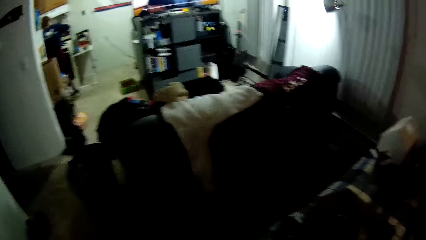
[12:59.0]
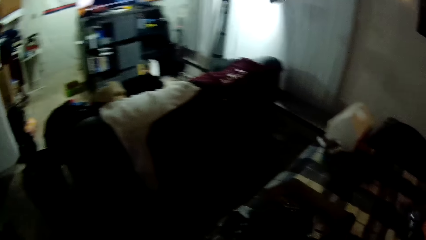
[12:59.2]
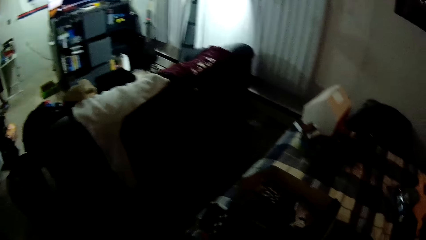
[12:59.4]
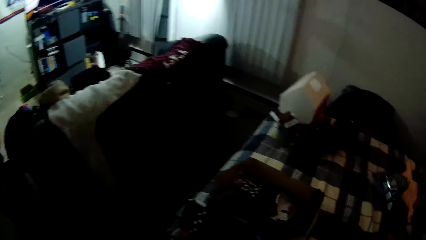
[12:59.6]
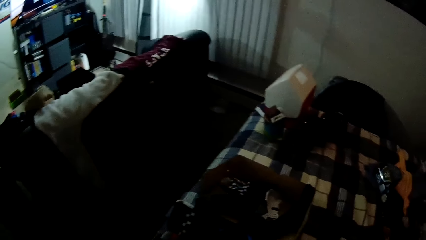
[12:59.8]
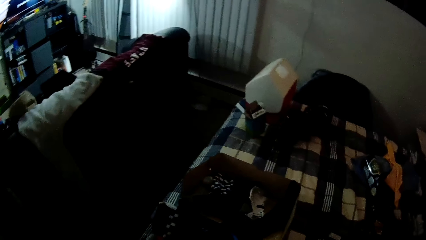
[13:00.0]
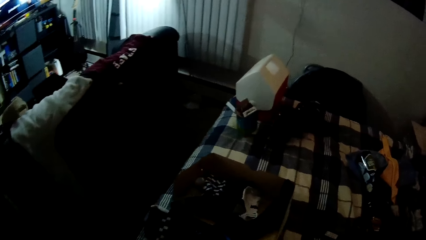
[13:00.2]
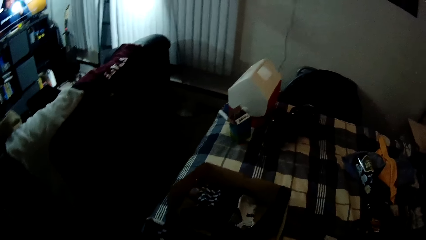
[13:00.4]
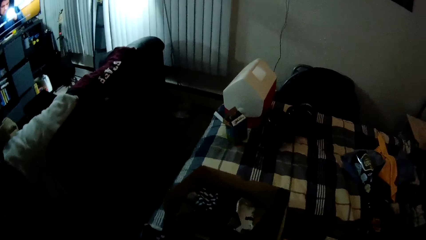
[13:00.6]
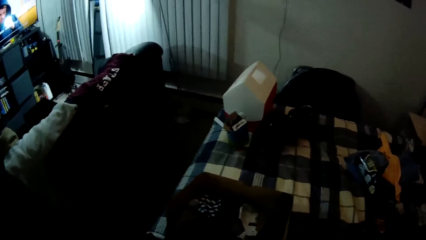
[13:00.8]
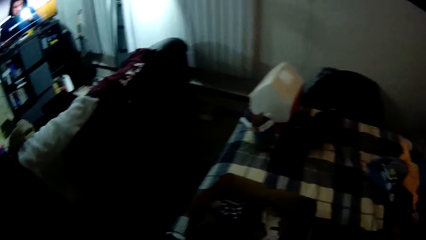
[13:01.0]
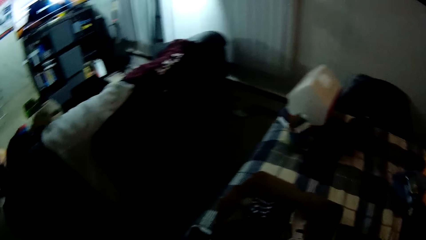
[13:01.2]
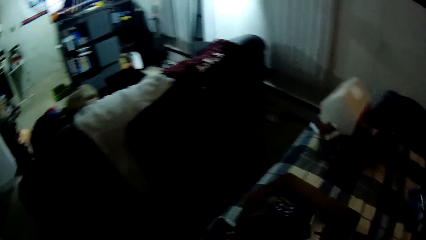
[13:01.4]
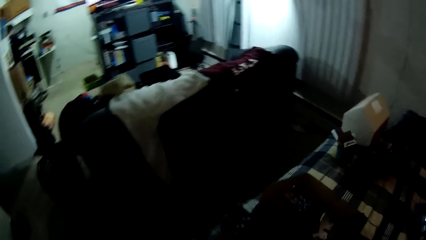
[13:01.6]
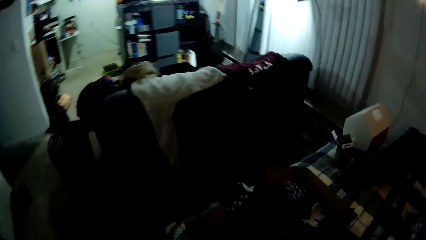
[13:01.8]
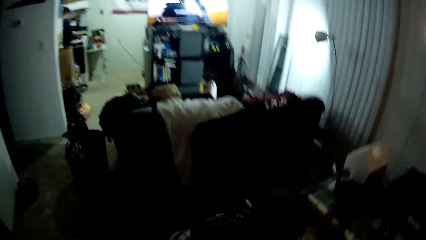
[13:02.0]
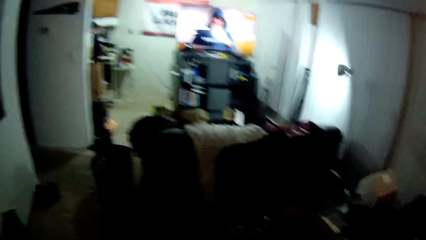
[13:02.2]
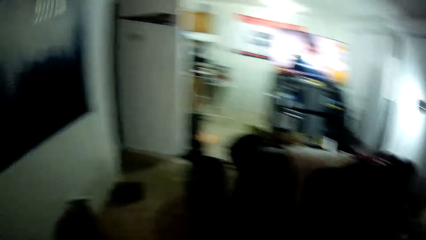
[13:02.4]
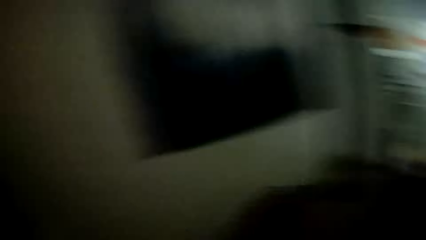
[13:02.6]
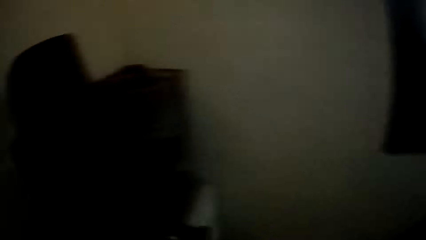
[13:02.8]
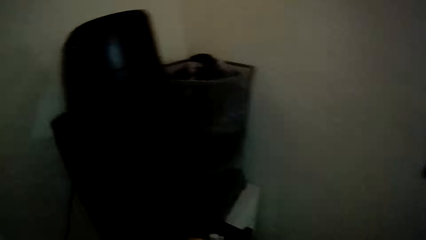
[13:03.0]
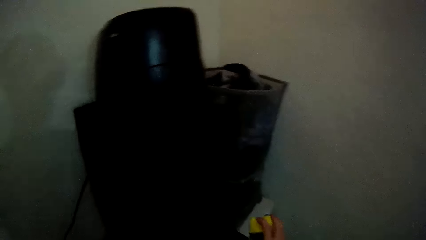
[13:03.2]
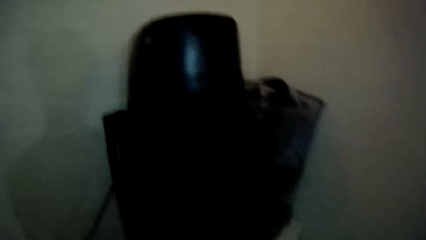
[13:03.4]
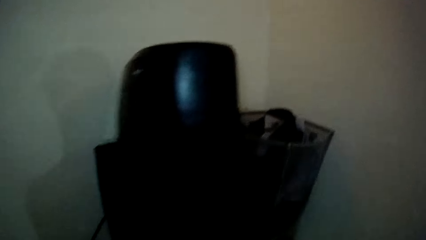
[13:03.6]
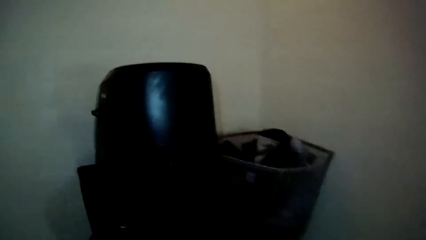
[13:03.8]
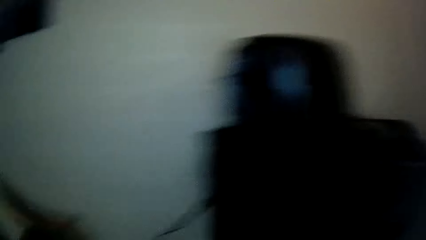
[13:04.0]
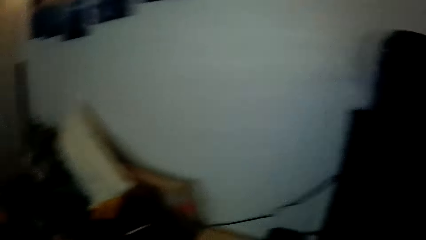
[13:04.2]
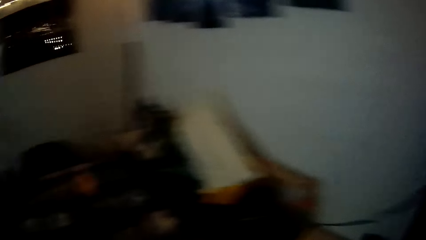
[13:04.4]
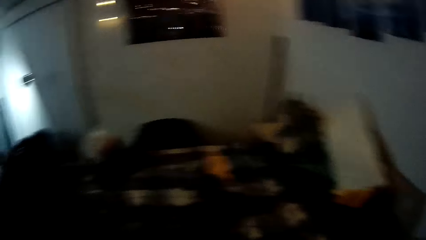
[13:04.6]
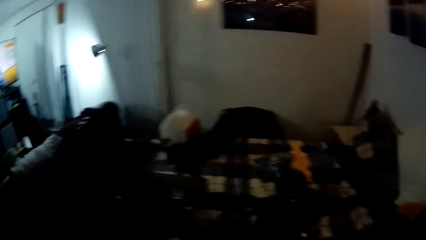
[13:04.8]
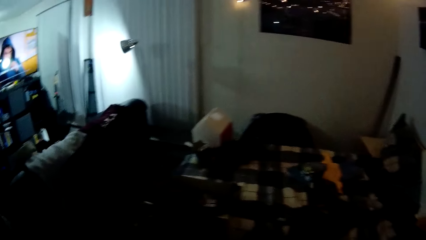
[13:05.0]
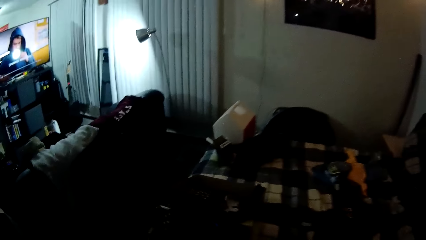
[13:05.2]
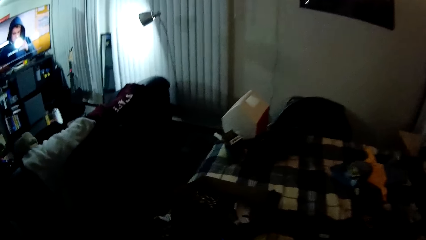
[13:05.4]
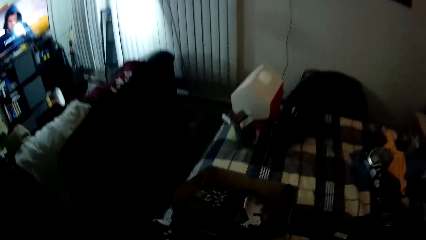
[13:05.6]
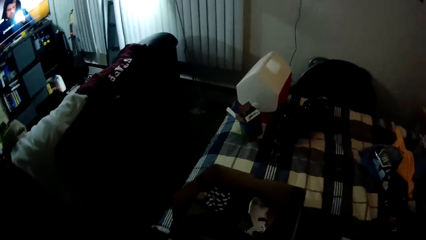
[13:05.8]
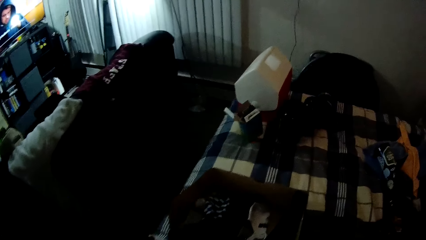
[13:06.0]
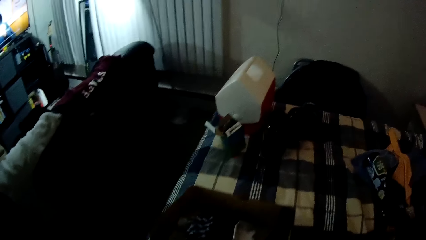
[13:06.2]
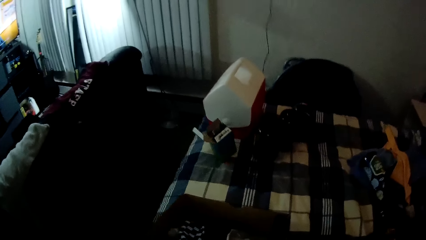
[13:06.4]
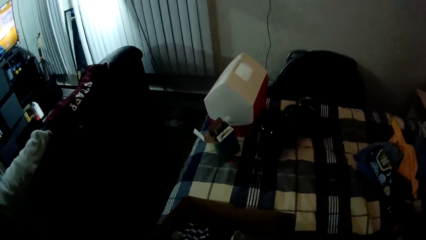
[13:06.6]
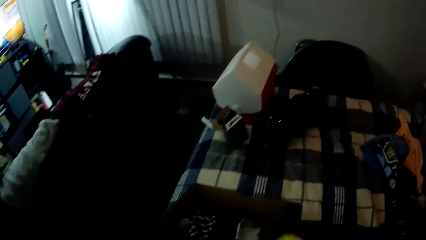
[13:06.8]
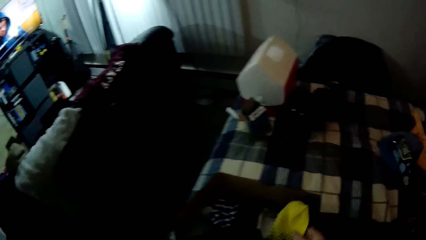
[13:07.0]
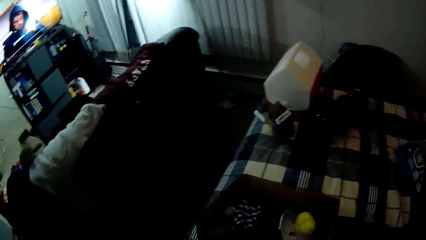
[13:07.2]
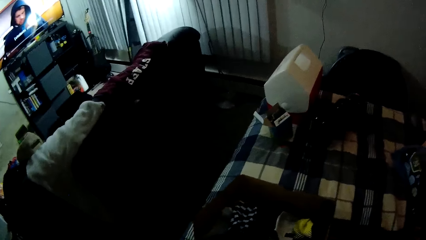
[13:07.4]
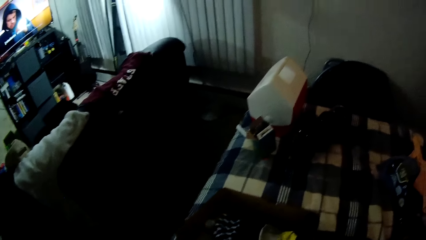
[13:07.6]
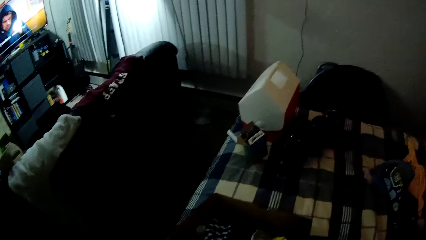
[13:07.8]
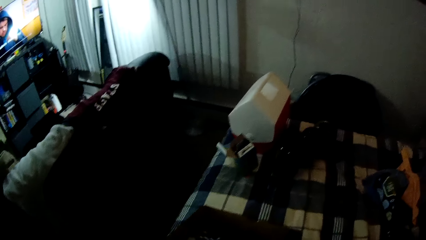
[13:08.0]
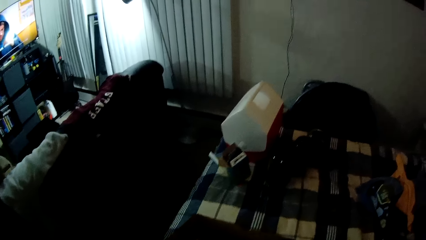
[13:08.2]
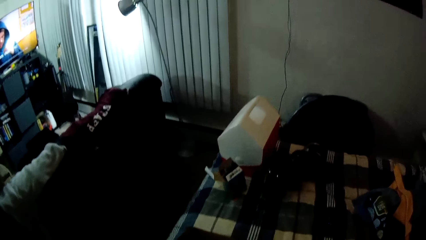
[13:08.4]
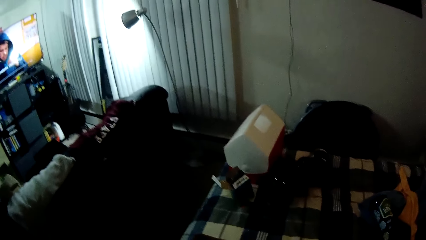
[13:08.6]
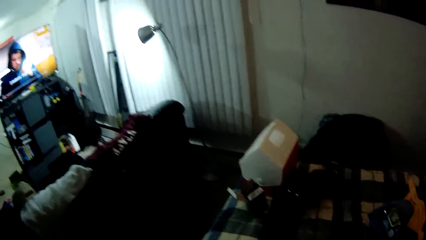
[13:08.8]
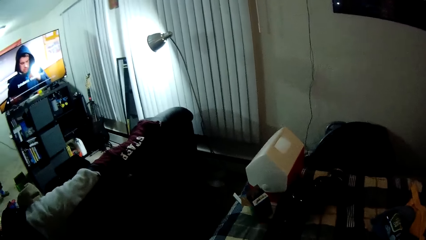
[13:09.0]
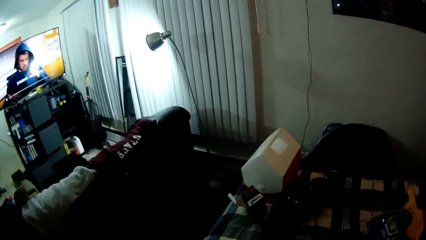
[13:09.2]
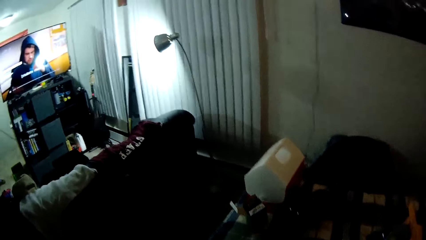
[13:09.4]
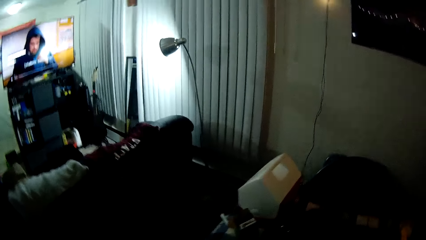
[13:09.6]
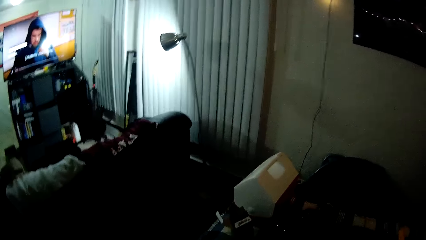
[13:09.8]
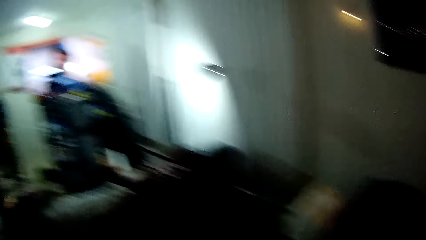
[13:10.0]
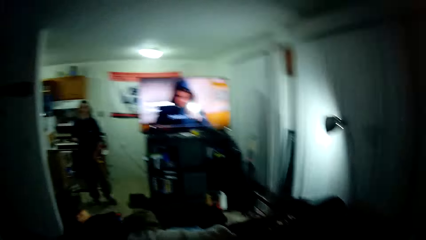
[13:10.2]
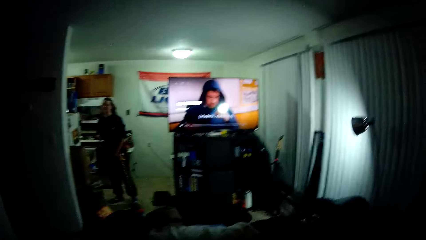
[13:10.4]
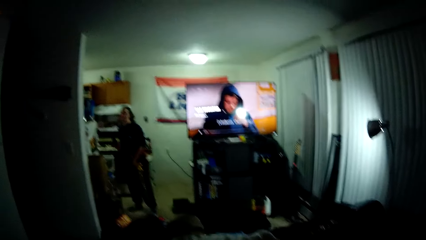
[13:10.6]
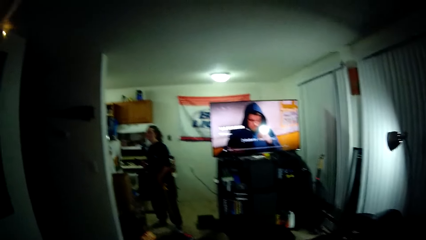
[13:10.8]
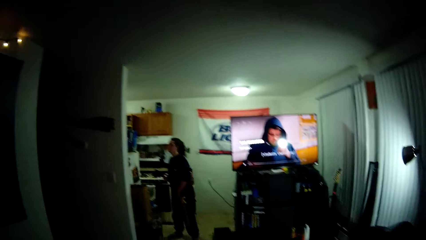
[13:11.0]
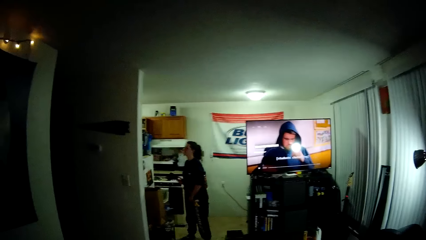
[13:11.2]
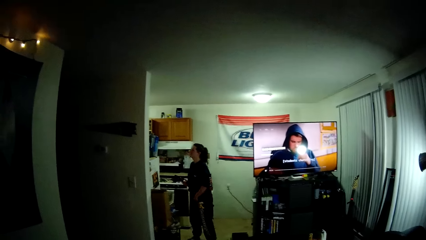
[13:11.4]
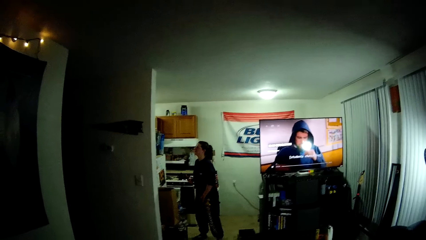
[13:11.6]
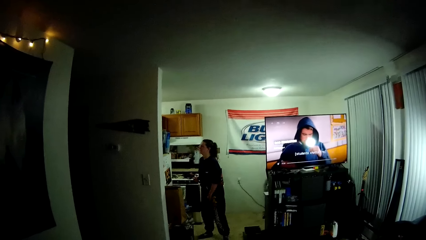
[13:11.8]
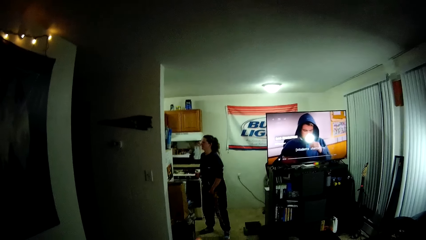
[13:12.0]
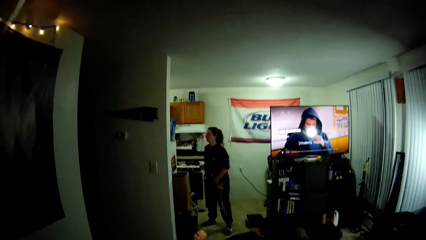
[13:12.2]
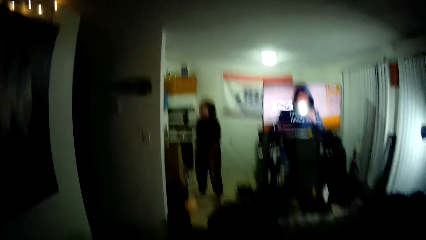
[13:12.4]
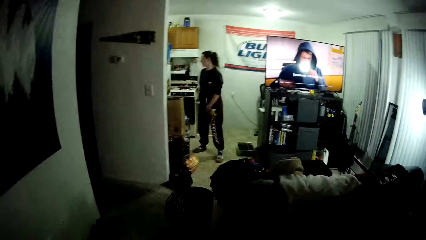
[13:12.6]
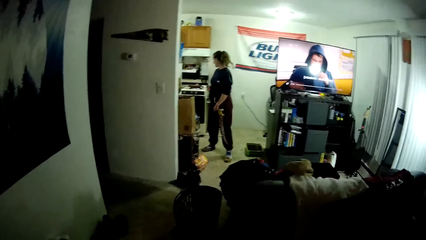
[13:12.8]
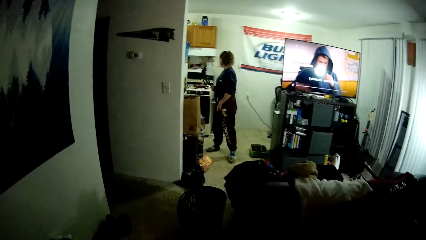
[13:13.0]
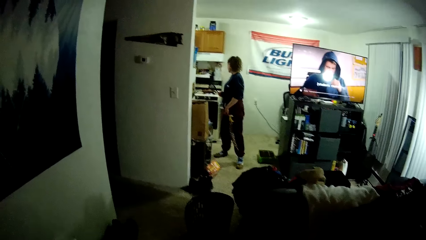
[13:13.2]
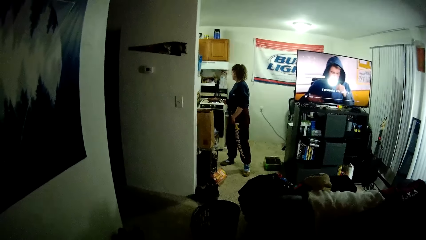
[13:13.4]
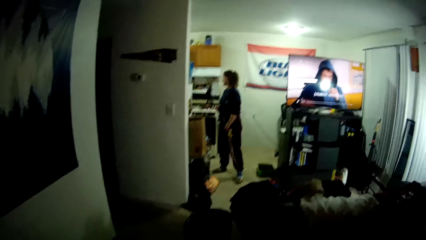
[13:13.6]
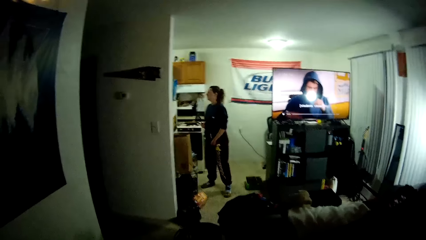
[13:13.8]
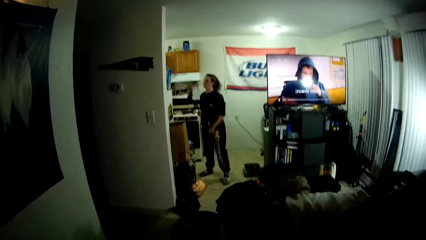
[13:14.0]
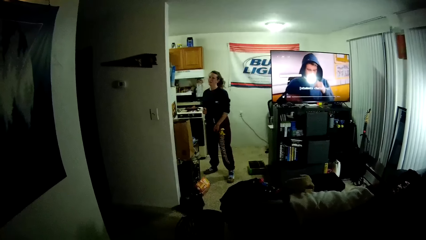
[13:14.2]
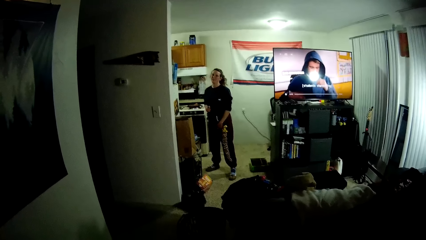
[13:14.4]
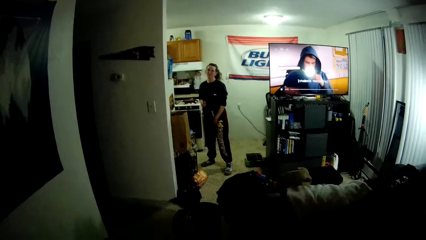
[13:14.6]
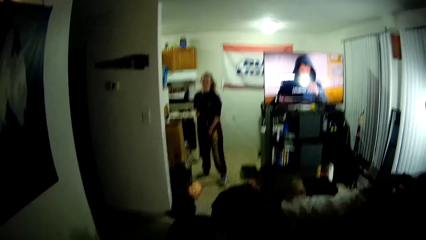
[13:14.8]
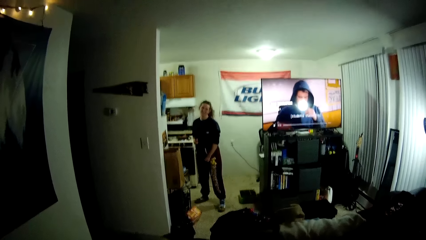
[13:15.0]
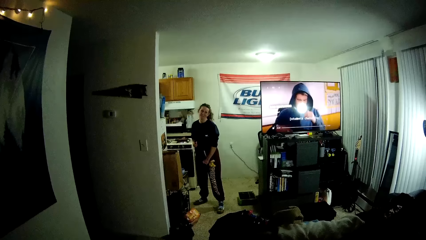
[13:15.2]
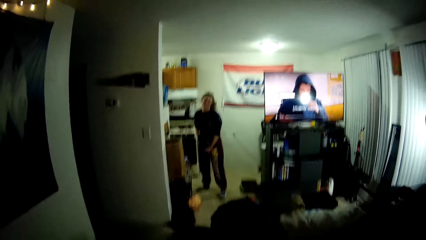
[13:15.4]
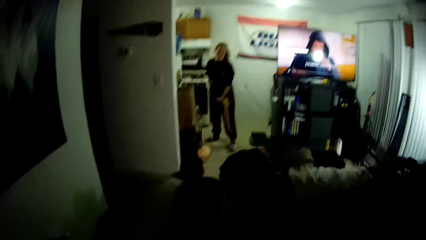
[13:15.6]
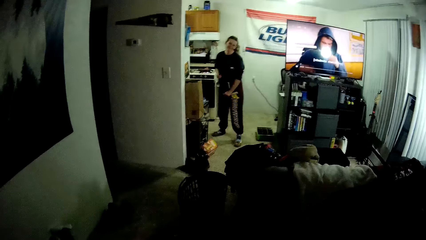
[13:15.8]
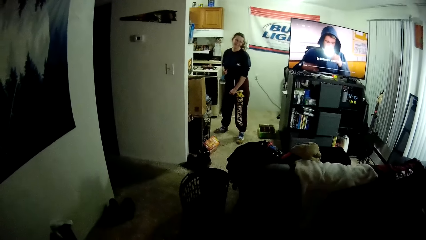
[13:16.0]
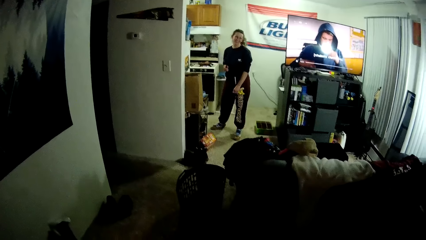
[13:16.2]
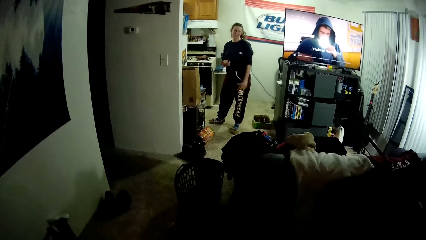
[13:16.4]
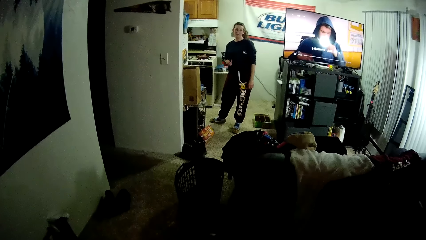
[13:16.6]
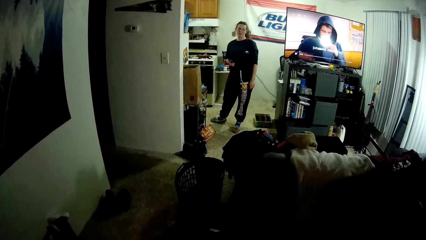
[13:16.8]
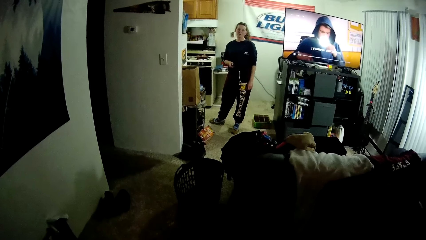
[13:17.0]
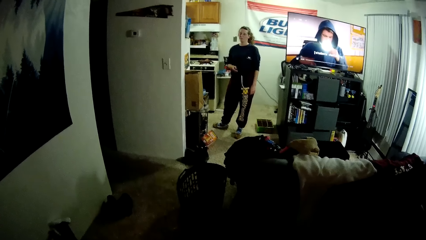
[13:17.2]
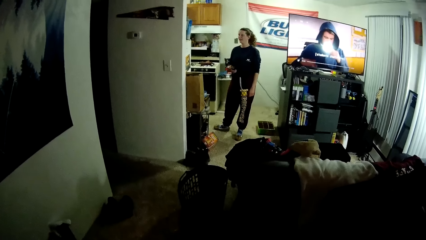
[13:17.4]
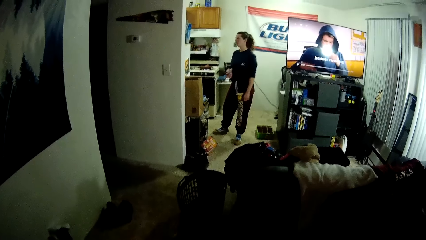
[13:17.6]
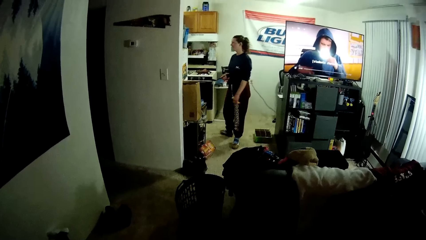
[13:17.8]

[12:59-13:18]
The camera wearer keeps the cloth in the drawer. They turn to the bed. They pick the socks from the box. They look at the woman. The woman scratches her thigh. The woman moves her body.
